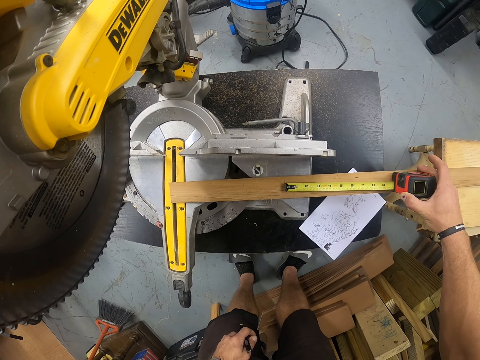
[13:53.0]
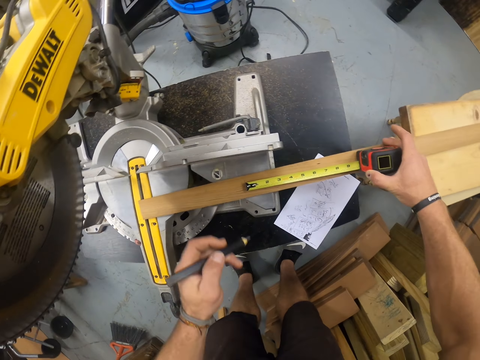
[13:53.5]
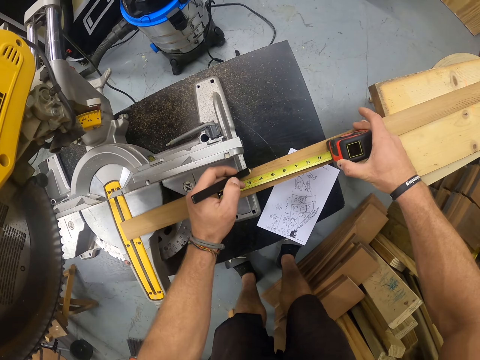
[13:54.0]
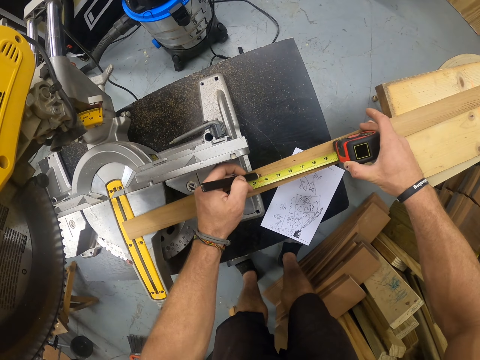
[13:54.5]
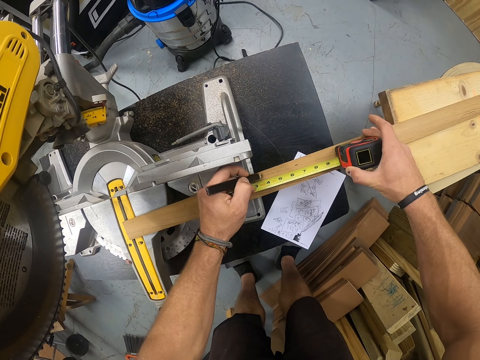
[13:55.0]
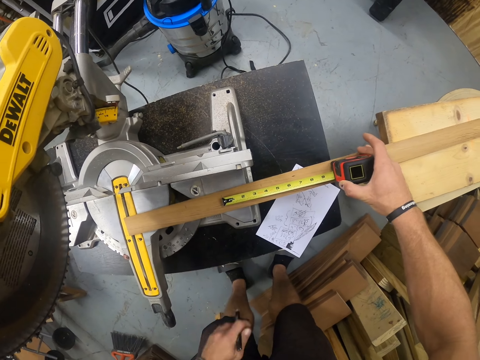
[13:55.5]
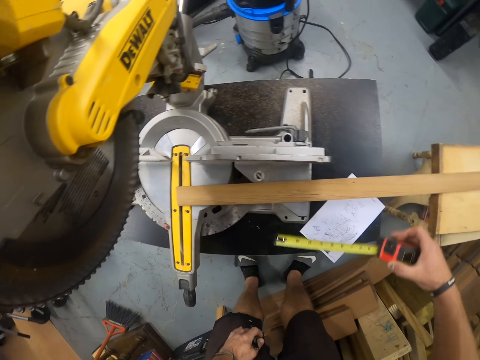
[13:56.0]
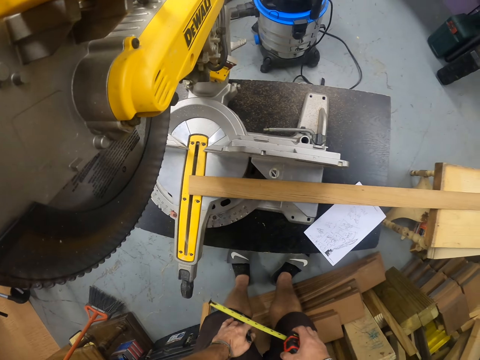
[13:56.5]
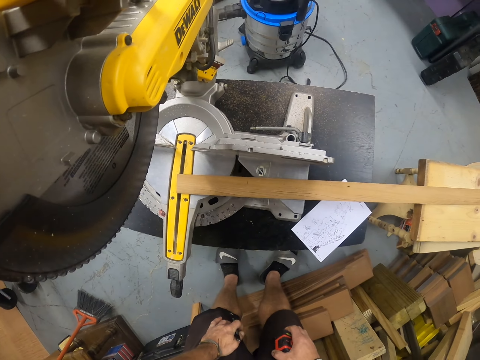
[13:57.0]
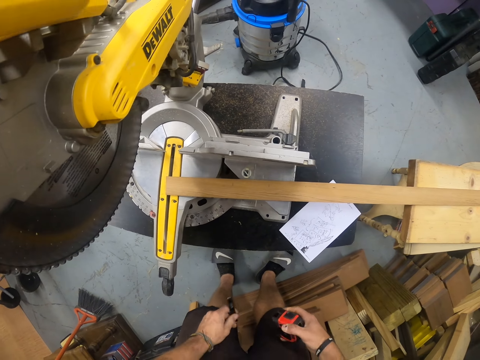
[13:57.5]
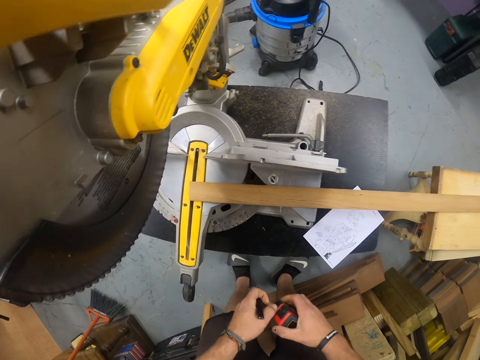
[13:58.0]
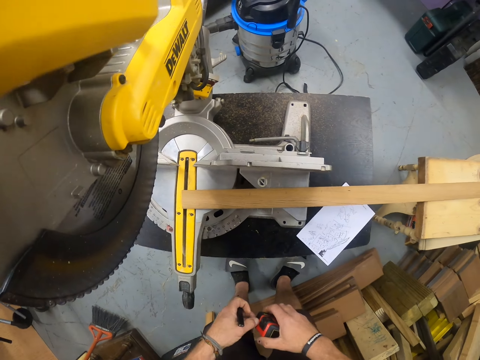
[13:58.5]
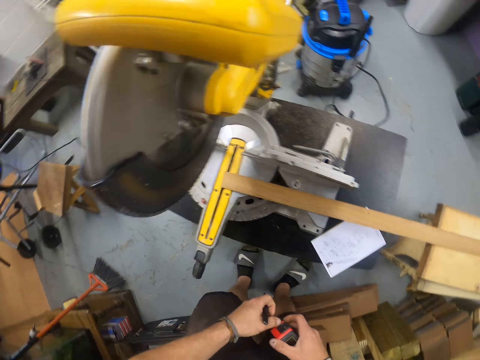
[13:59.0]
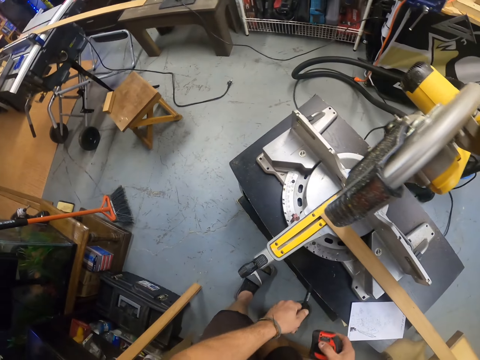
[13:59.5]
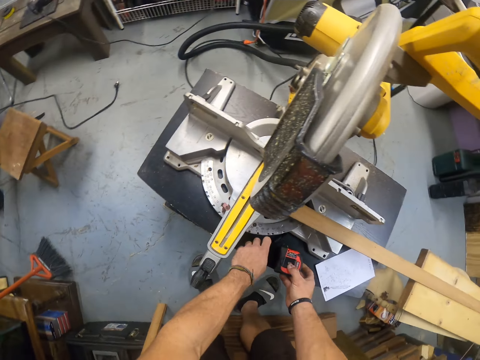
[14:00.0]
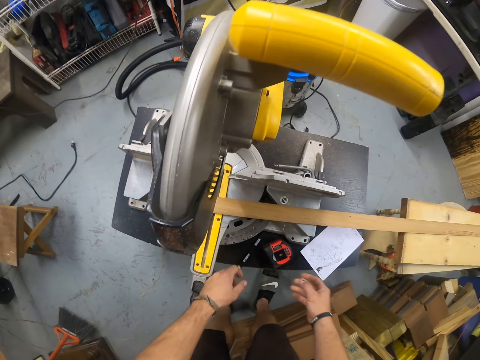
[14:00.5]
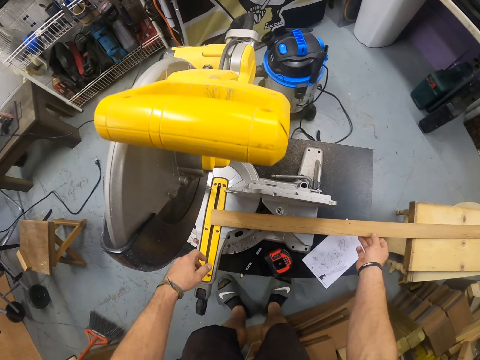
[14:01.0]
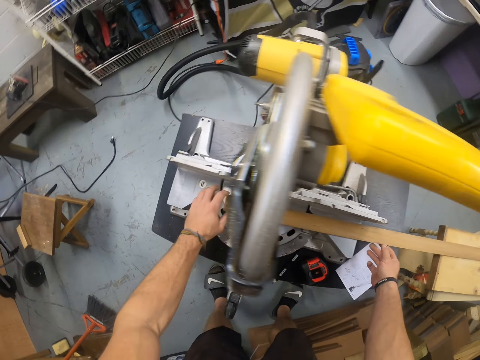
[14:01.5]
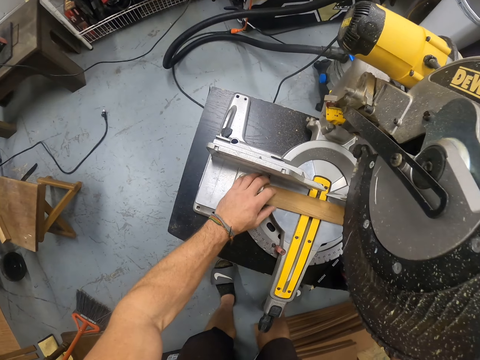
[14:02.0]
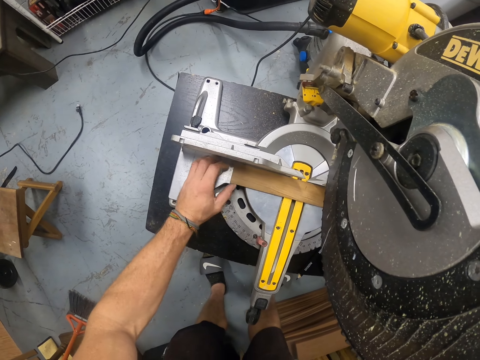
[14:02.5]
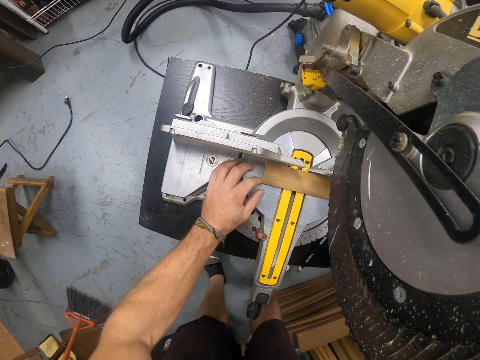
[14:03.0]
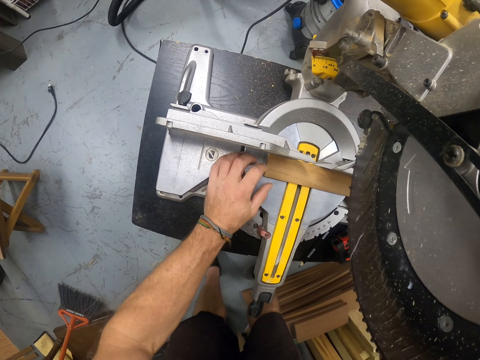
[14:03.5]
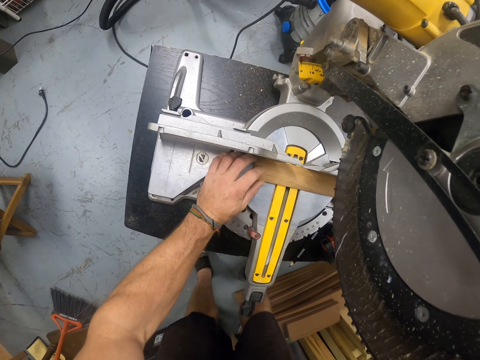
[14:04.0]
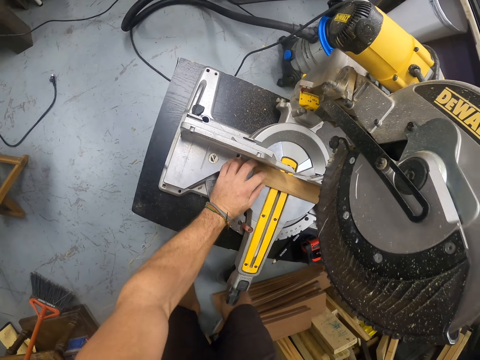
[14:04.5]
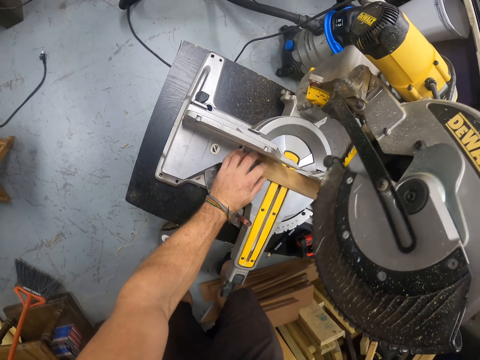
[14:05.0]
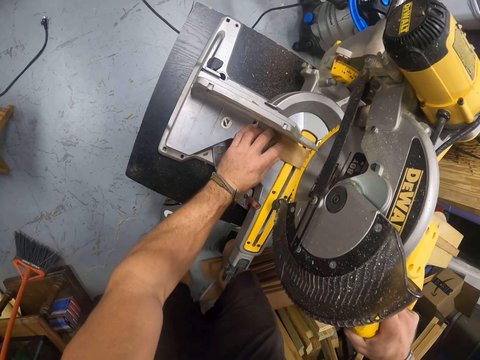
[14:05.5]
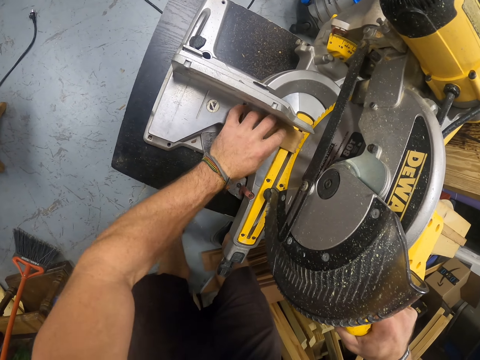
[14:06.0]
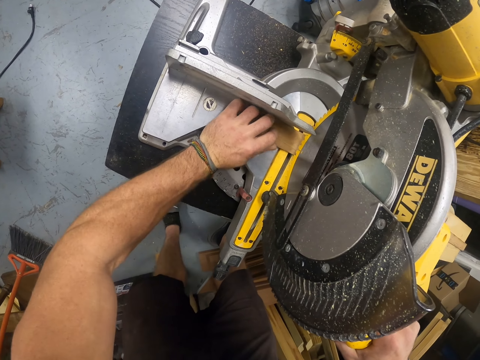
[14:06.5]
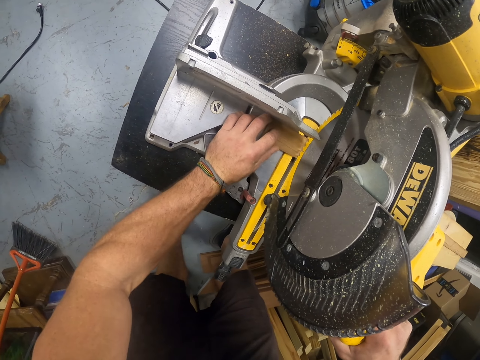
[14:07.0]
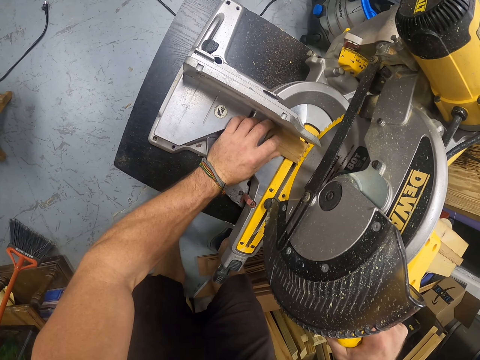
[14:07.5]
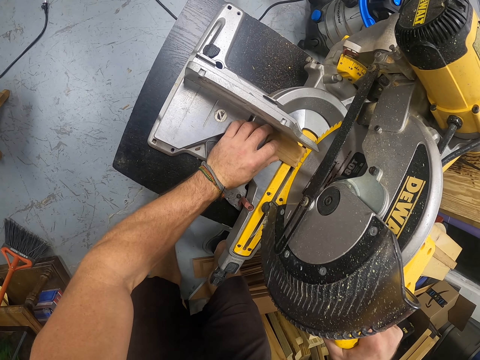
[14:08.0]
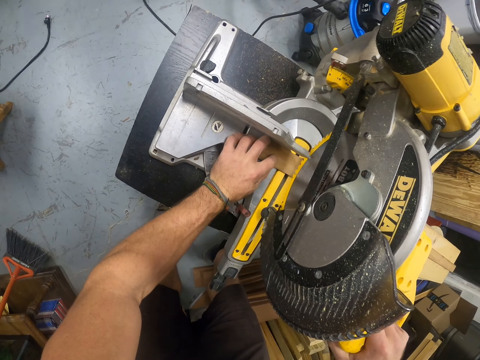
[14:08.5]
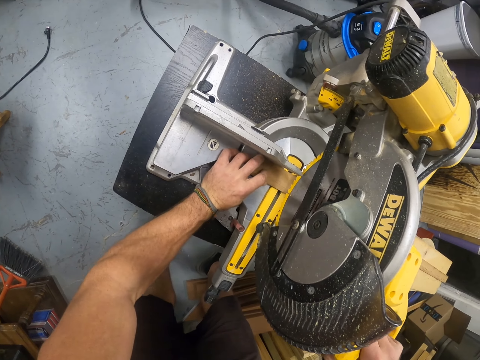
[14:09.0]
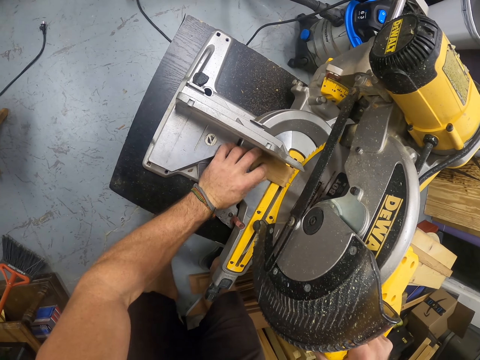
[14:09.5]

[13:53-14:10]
The camera wearer marks the piece of wood on the mitre saw or circular saw with the pencil in his left hand. He pulls in the tape of the tape measure in his right hand. He stares at the wood. He touches the pencil in his left hand with his right hand. He drops the tape measure in his left hand on the table. He drops the pencil in his left hand on the table. He repositions the piece of wood on the mitre saw with both hands. He holds down the piece of wood on the mitre saw with his left hand. He touches the circular saw. He cuts the piece of wood with the mitre saw in his right hand.

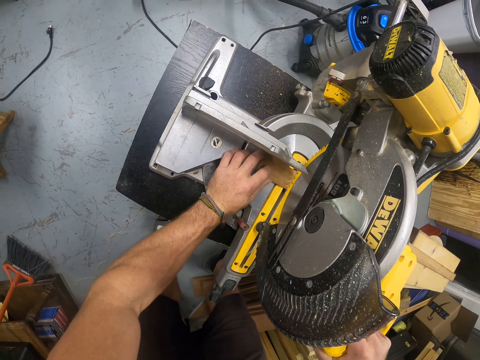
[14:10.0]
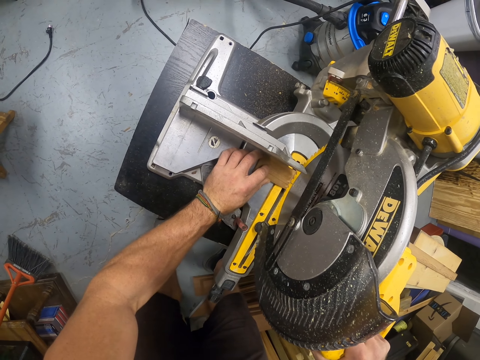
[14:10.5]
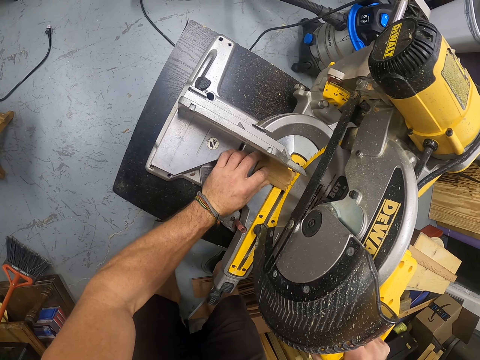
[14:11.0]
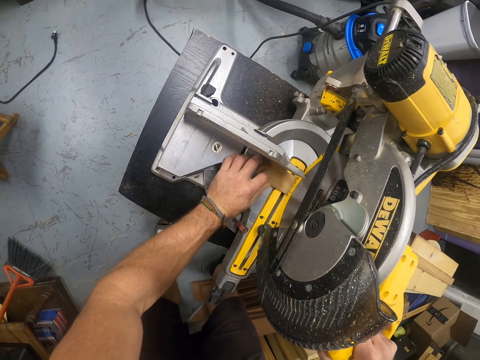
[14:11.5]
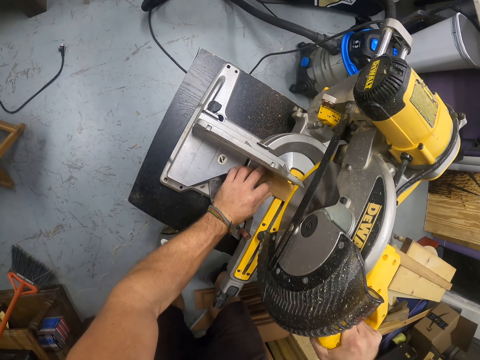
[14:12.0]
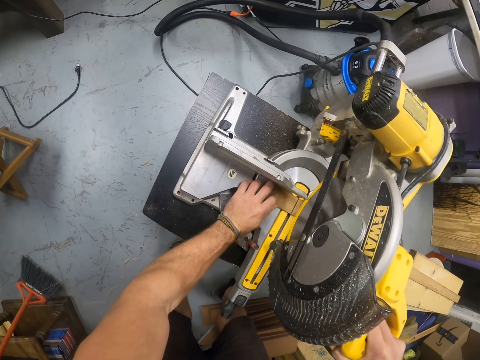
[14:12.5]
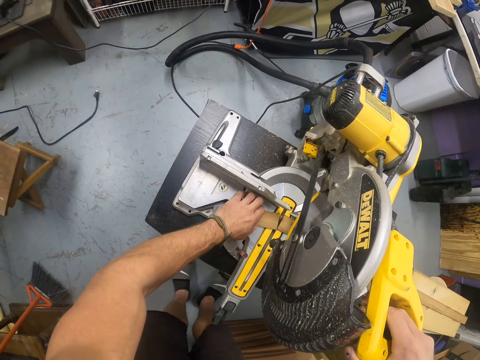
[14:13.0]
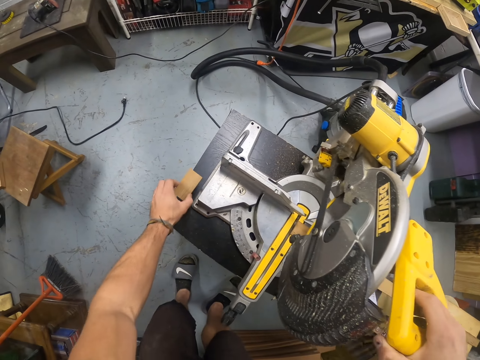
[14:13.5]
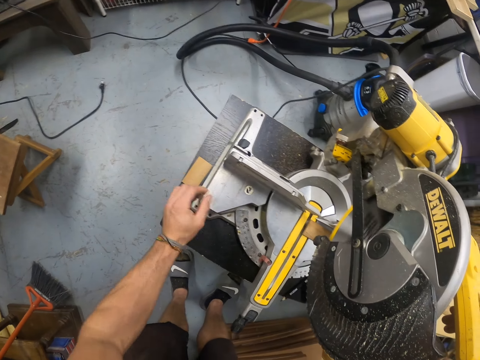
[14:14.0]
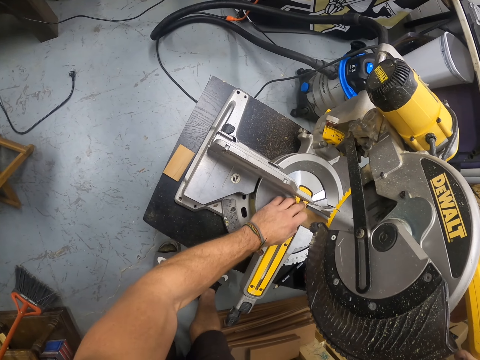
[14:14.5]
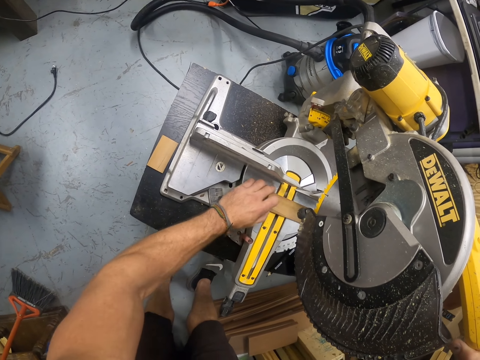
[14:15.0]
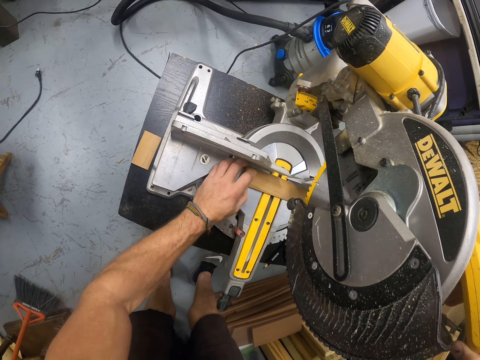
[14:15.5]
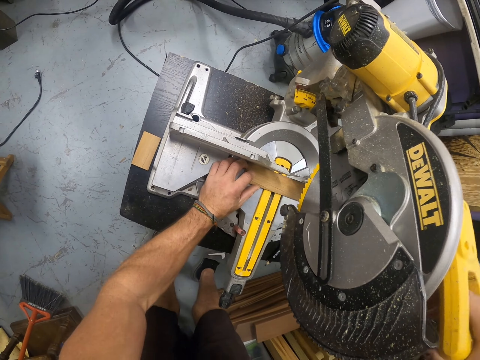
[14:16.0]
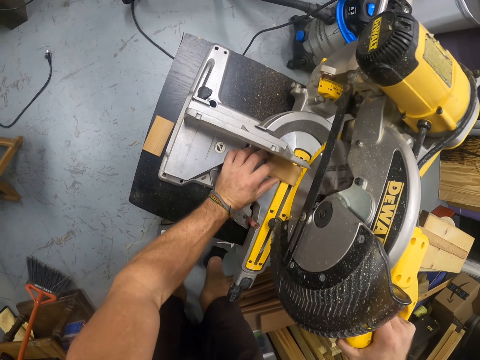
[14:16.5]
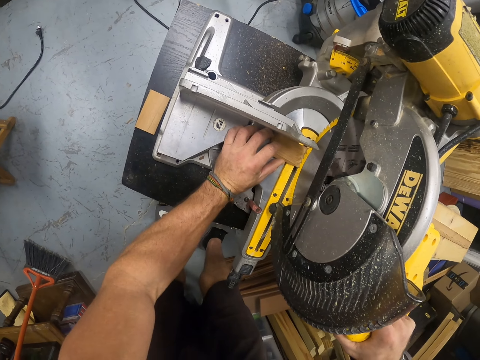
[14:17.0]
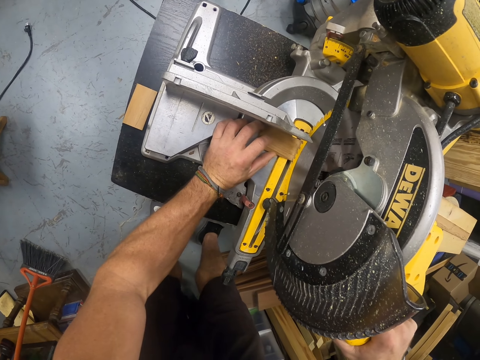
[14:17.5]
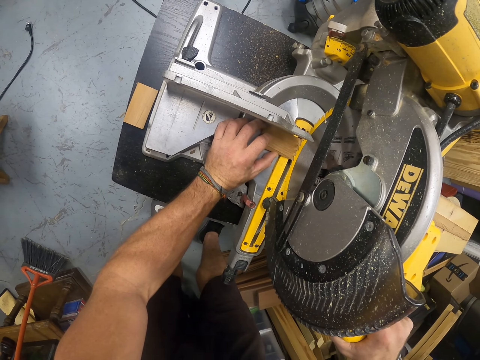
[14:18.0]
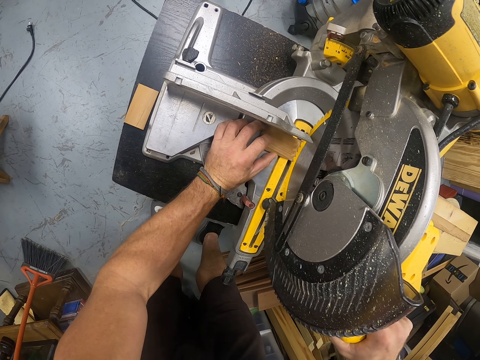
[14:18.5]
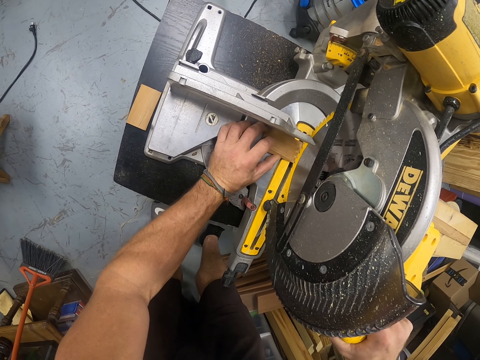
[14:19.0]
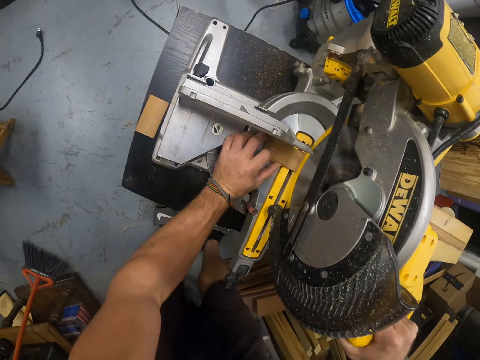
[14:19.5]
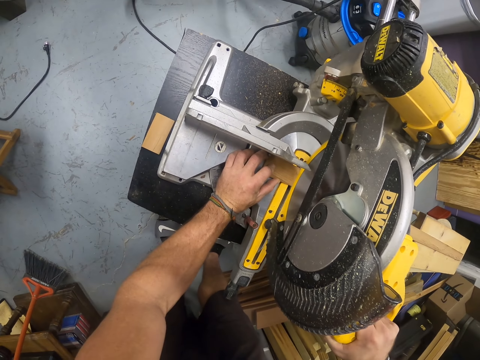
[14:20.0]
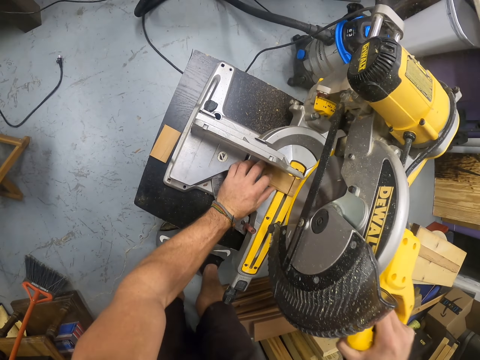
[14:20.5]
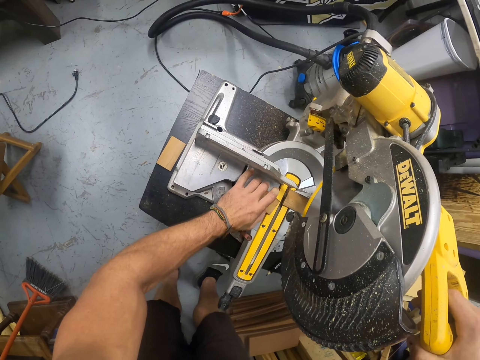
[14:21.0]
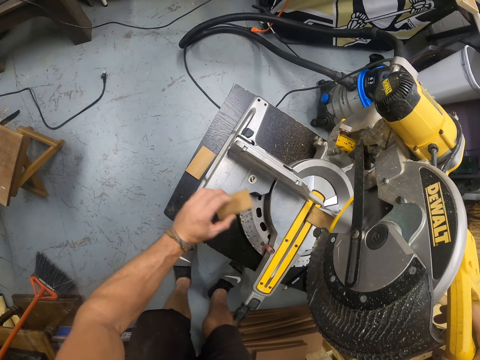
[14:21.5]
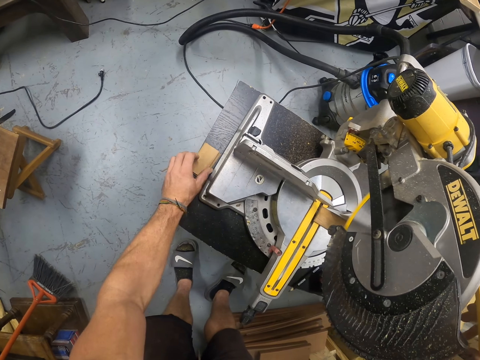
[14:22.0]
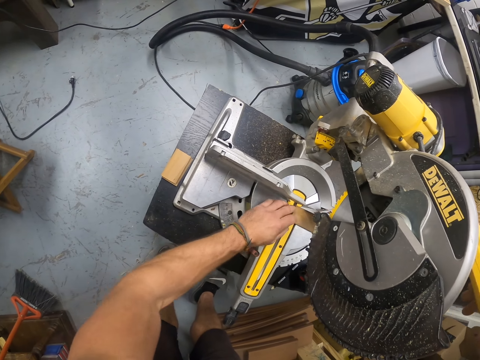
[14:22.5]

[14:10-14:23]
The camera wearer cuts the wood. He picks up the piece of wood from the mitre saw or circular saw with his left hand. He drops the piece of wood in his left hand on the side of the table. He repositions the piece of wood on the mitre saw with his left hand. He cuts the piece of wood with the mitre saw in his right hand. He lowers the circular saw. He picks up the piece of wood from the mitre saw with his left hand. He drops the piece of wood in his left hand on the piece of wood on the table.
